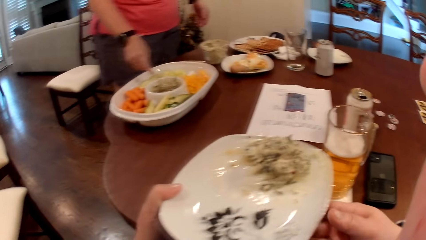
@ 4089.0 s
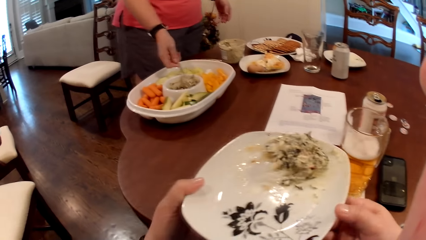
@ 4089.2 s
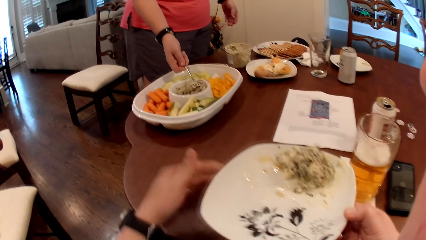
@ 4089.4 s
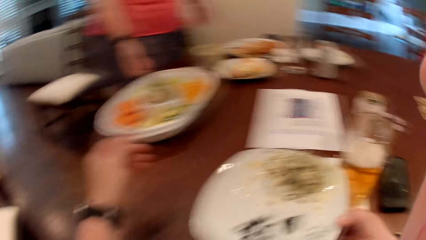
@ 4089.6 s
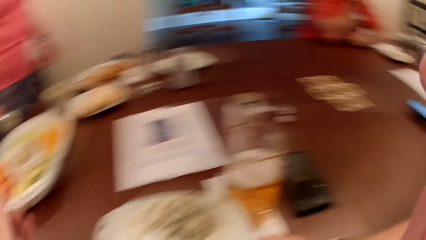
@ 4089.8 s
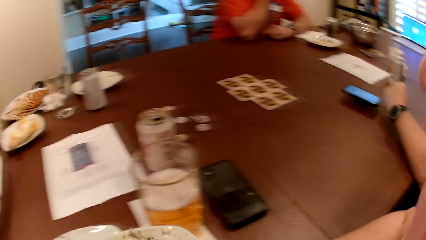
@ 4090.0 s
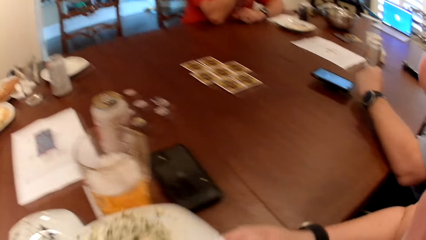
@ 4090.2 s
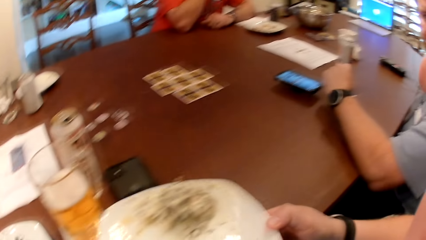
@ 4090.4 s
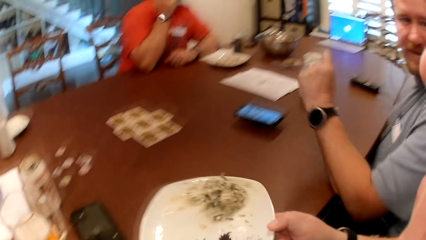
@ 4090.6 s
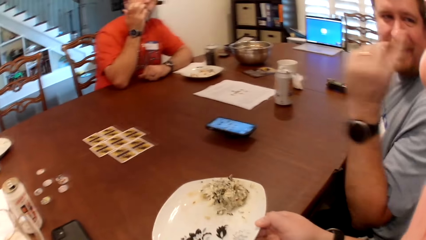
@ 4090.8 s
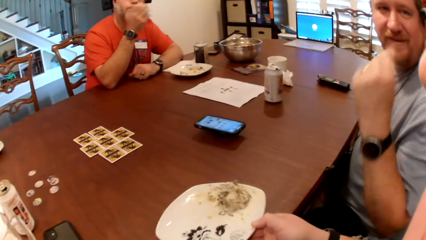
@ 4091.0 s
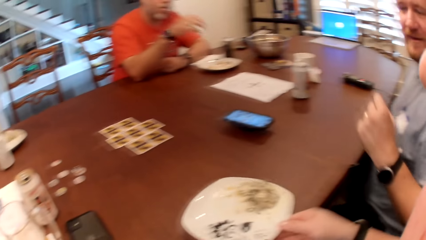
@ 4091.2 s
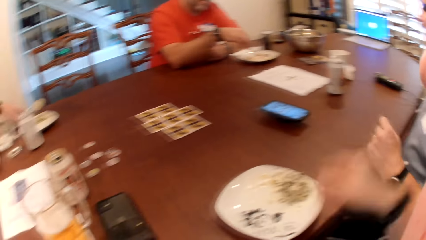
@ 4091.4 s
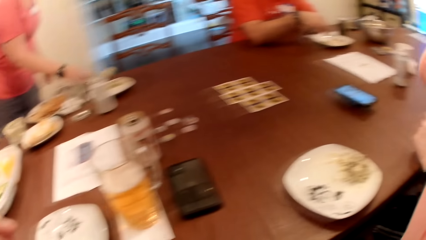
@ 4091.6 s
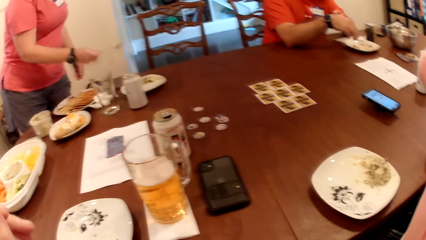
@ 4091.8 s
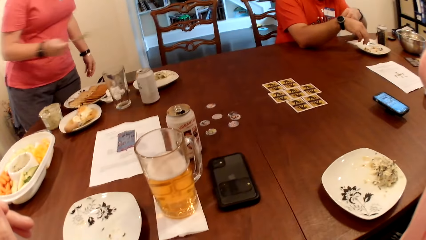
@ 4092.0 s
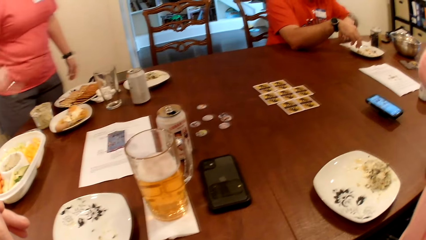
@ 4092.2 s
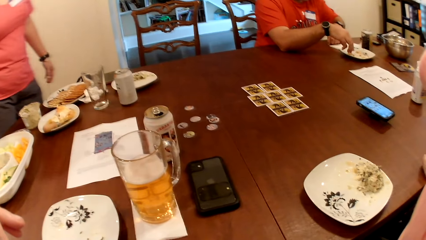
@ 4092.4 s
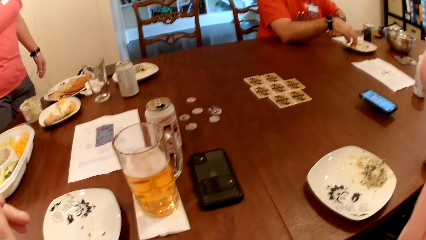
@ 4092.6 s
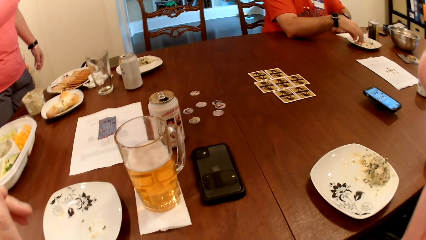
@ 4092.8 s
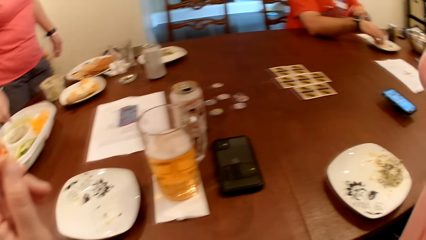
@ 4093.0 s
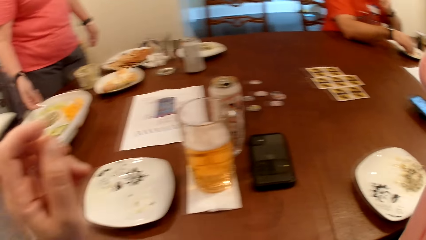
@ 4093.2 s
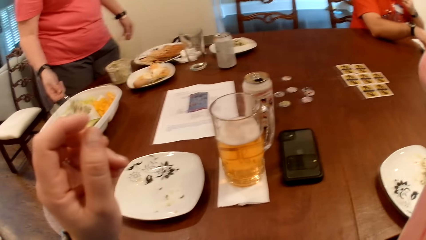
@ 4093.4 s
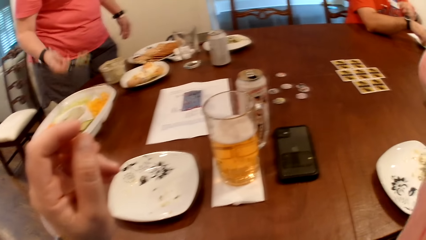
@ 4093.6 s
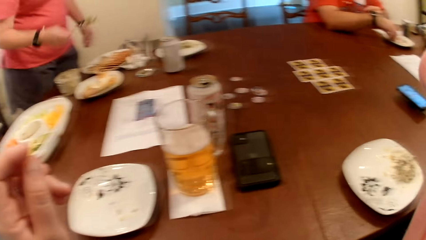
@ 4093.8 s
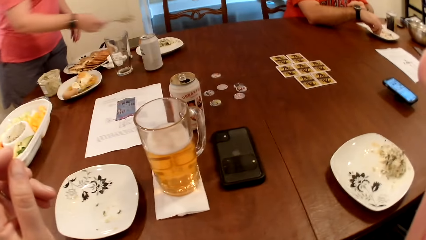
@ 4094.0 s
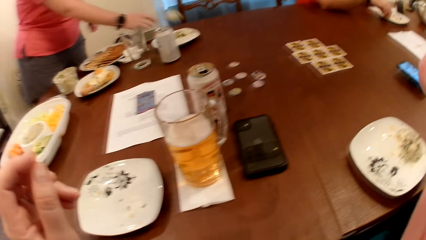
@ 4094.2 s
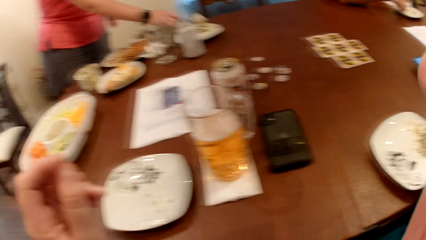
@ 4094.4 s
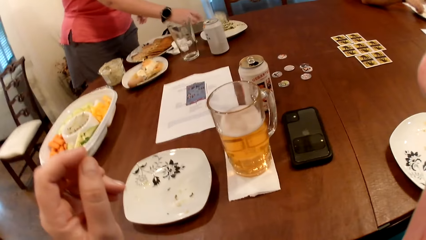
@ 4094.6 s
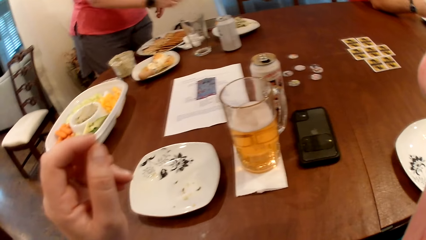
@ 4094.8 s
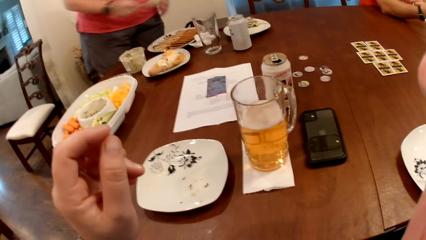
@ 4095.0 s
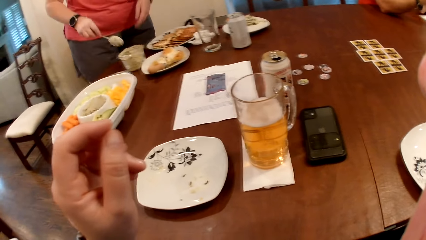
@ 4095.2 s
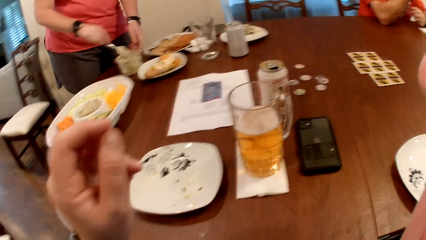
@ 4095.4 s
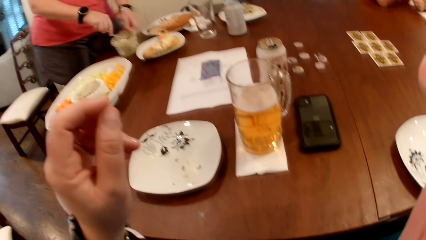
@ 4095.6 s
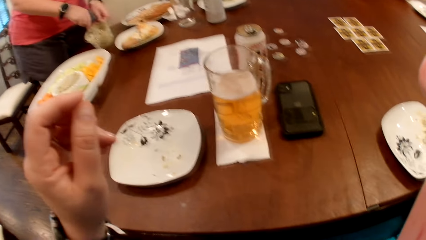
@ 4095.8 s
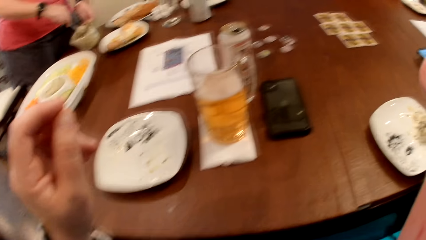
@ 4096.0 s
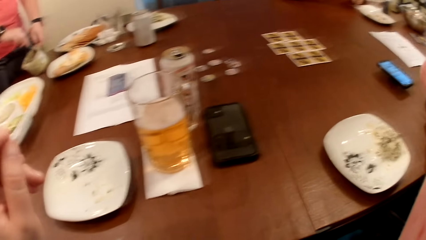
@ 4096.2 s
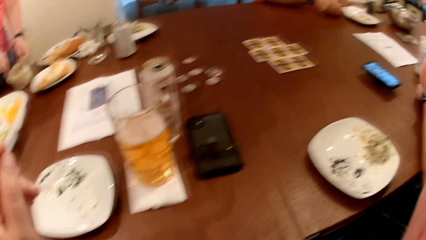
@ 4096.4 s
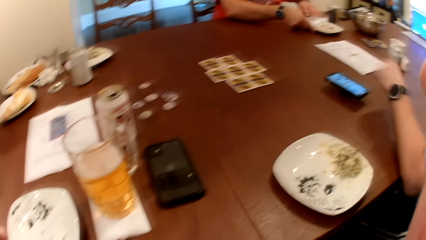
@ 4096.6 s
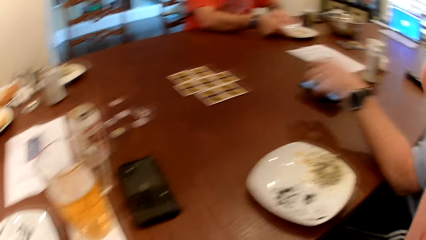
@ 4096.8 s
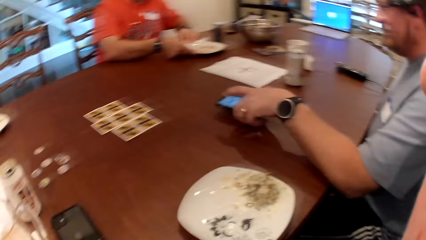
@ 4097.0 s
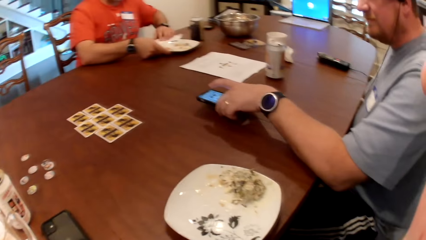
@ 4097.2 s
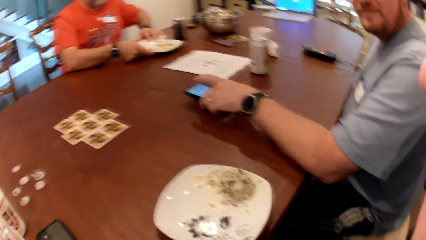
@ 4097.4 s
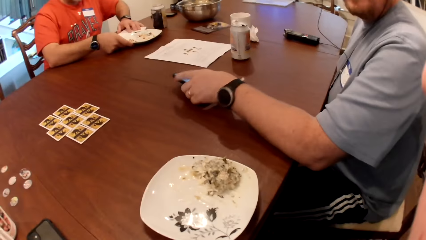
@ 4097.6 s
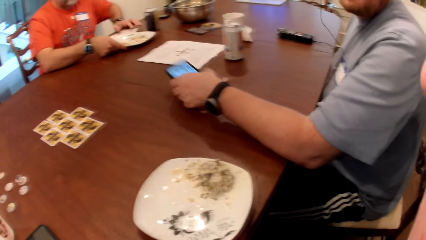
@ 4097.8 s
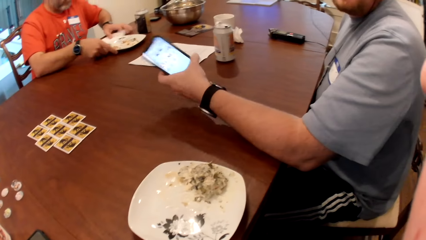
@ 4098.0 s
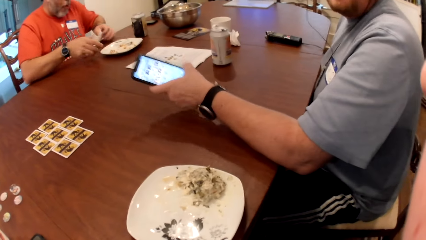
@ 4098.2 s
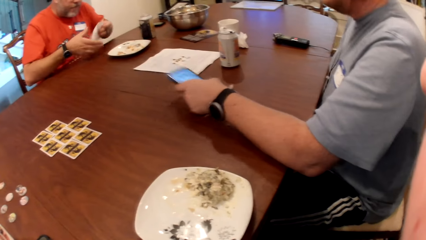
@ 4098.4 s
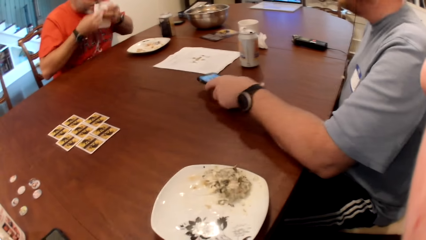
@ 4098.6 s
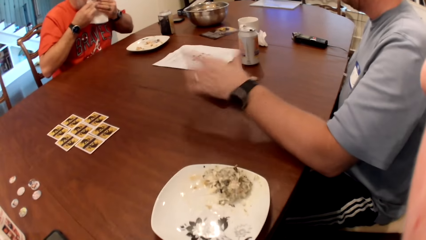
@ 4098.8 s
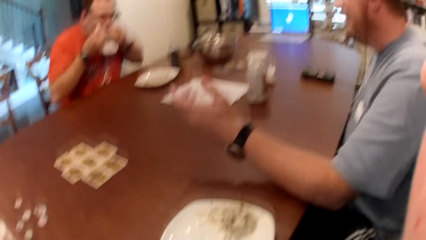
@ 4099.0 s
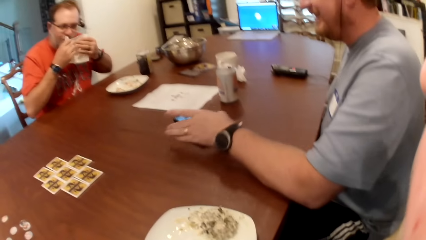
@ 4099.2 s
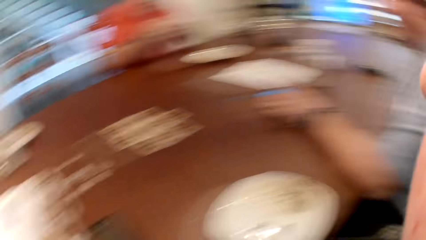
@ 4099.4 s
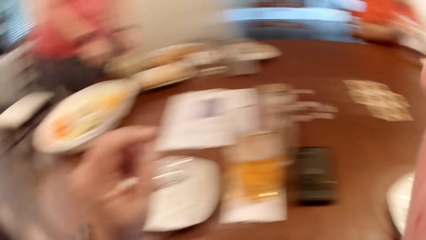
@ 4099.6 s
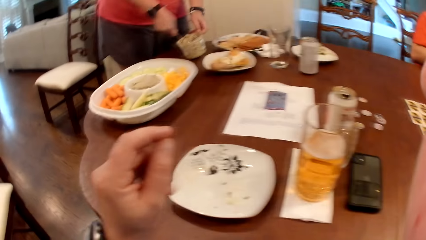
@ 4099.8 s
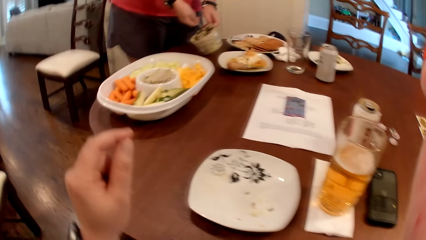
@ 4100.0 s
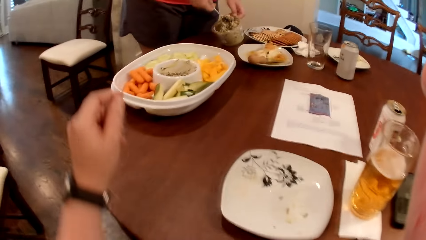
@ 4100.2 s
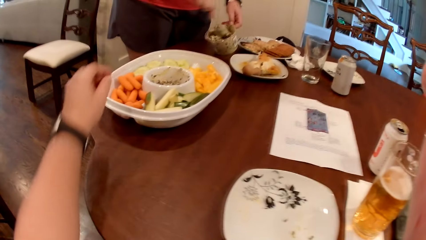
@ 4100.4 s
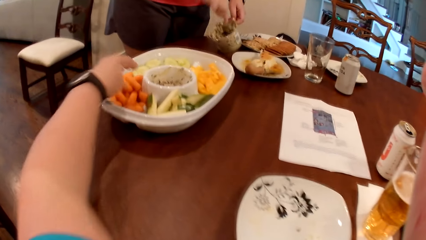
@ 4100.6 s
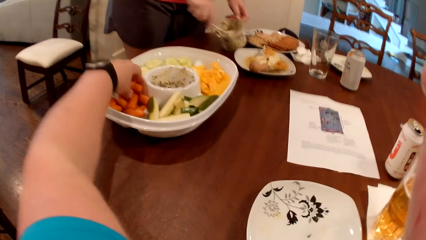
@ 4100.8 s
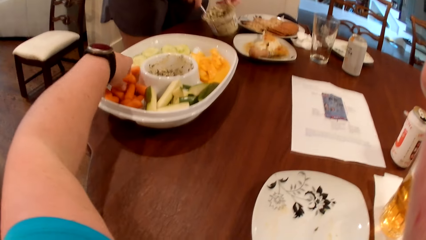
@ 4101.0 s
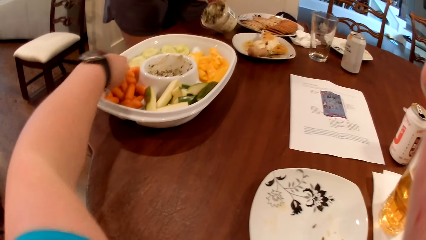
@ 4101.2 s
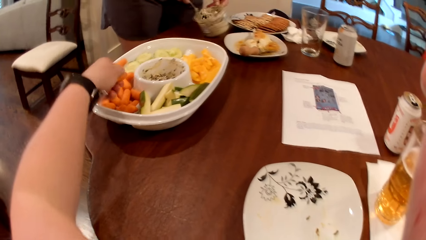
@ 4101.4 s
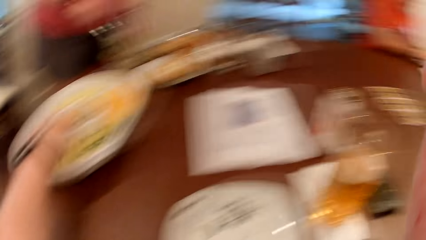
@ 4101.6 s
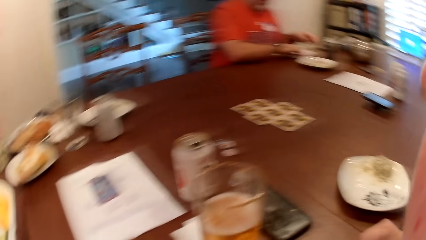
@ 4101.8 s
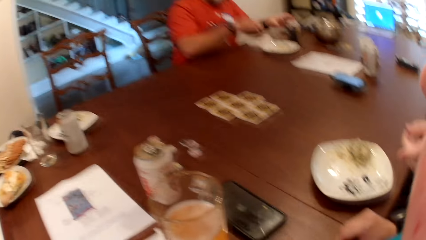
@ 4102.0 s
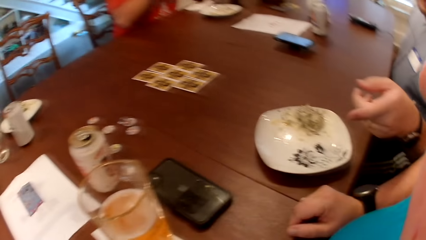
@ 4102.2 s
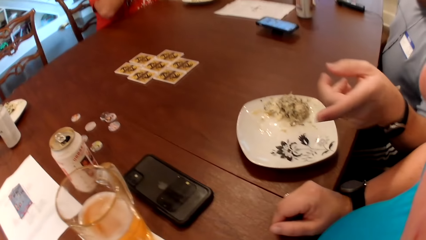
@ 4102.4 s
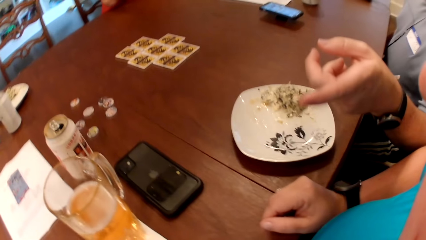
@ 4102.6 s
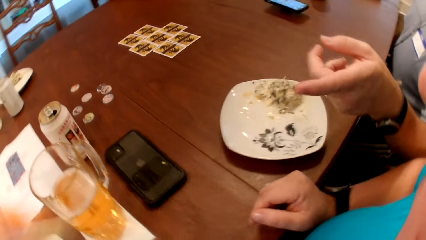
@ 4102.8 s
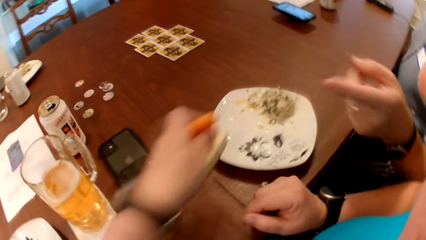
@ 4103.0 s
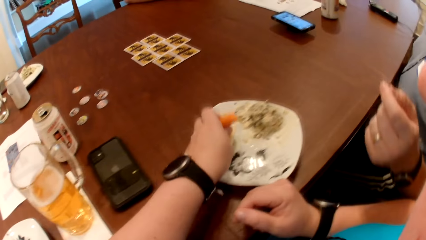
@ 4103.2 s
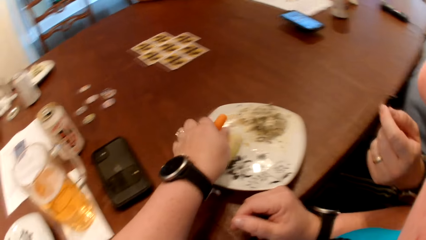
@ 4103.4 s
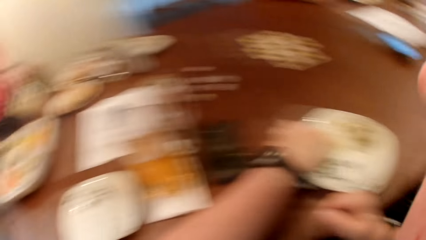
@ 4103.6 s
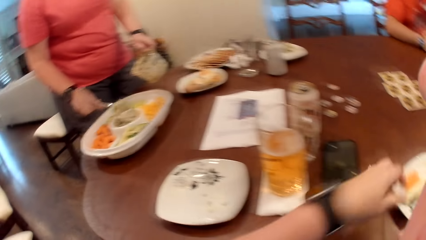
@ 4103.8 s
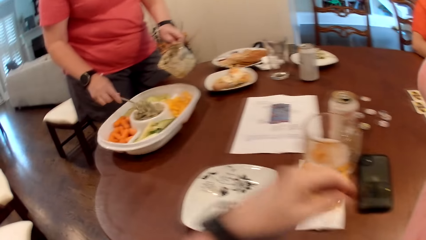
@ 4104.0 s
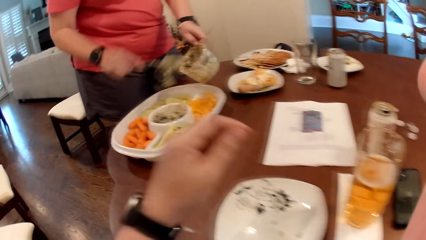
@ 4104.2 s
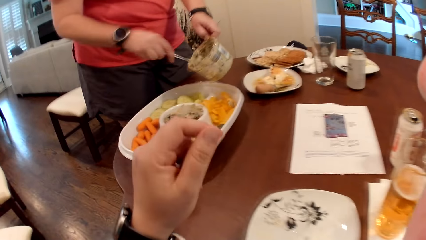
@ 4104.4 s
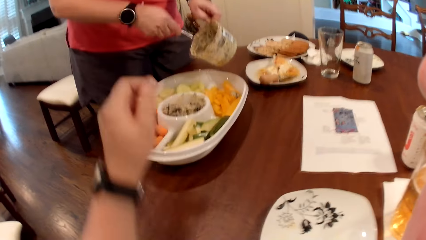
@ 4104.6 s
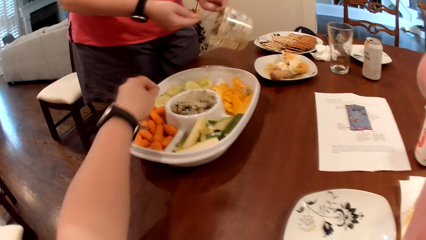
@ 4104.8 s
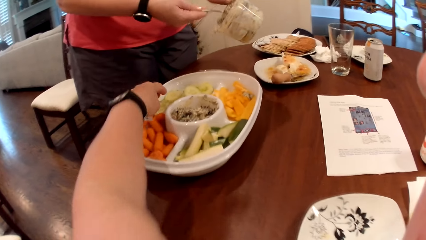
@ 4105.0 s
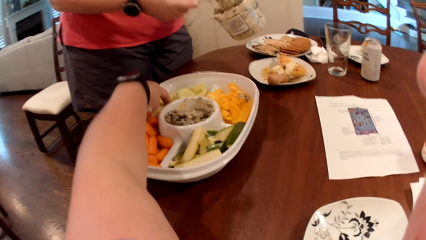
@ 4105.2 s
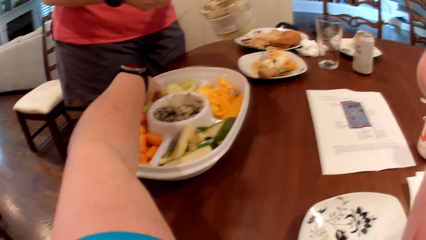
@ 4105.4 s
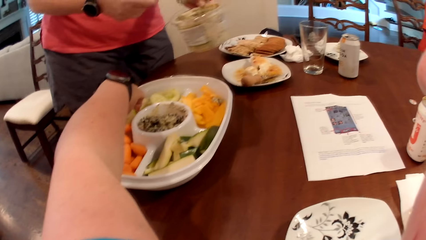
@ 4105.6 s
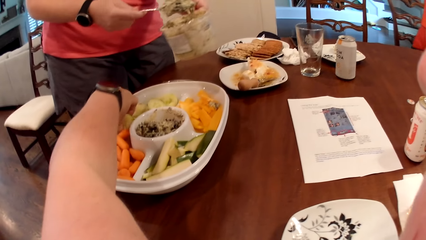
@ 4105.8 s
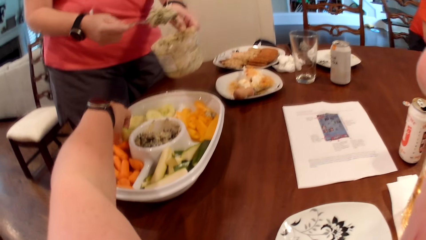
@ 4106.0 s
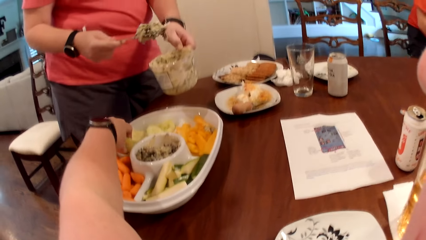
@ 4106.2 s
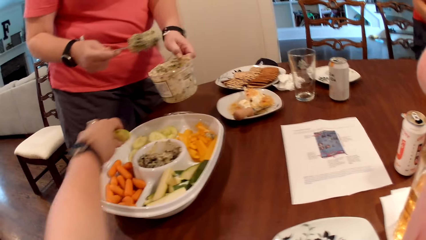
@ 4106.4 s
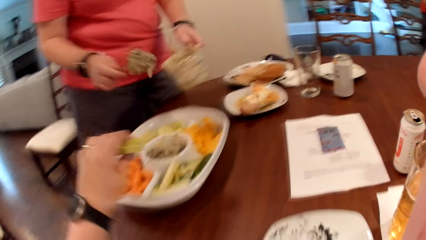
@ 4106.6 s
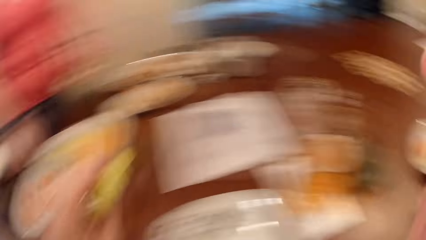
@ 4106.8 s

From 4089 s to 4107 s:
The woman scoops mayonnaise from the bowl with the spoon in her right hand. The camera wearer drops the plate on the table with her right hand. The woman serves the mayonnaise in a plate with her right hand. She scoops mayonnaise from the bowl with the spoon in her right hand. The camera wearer chats randomly. The woman serves the mayonnaise in the plate with her right hand. She stirs mayonnaise in the container in her left hand with the spoon in her right hand. A man picks the phone from the table with his left hand. Another man picks a paper towel from the table with his left hand. He holds the paper towel with both hands and wipes his mouth with the paper towel in both hands. The camera wearer picks carrots from a tray with her left hand. She places the carrot in the plate with her left hand. The woman places the mayonnaise in the bowl with the spoon in her right hand. She scoops mayonnaise from the container in her left hand with the spoon in her right hand. The camera wearer picks slices of banana from the tray with her left hand.
